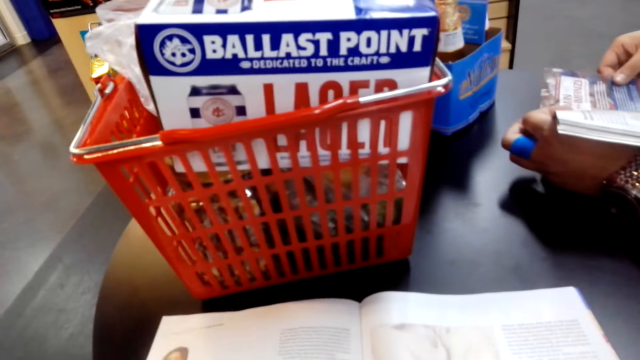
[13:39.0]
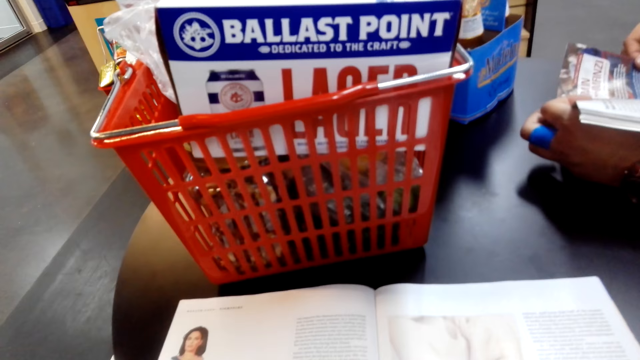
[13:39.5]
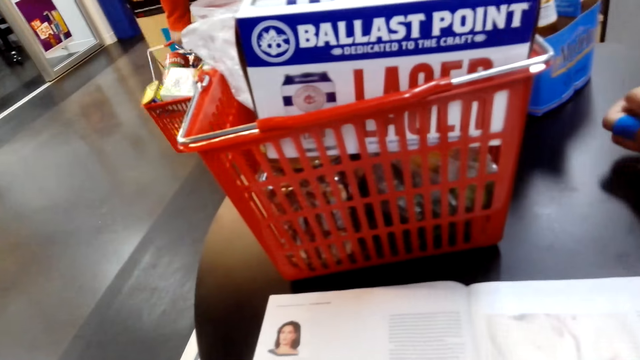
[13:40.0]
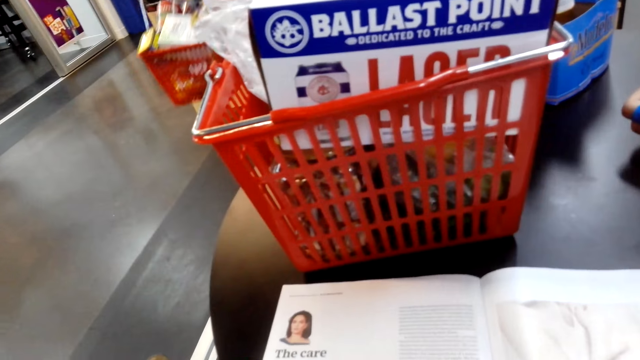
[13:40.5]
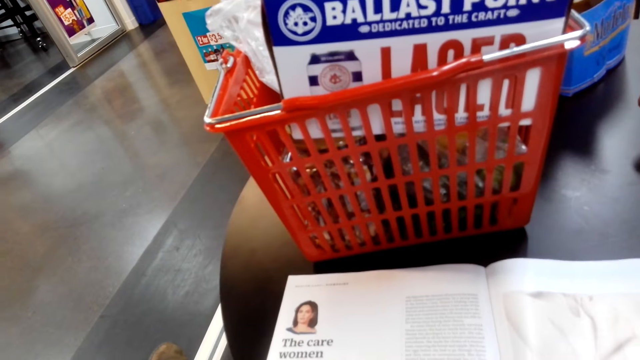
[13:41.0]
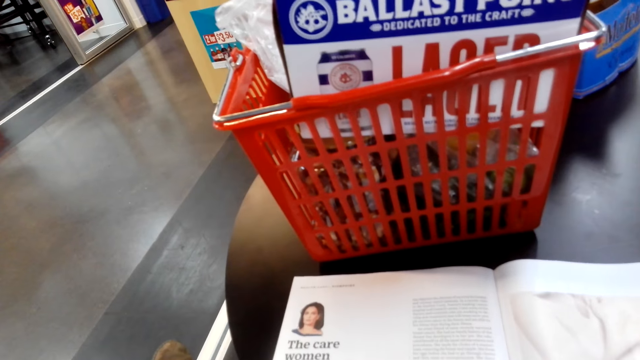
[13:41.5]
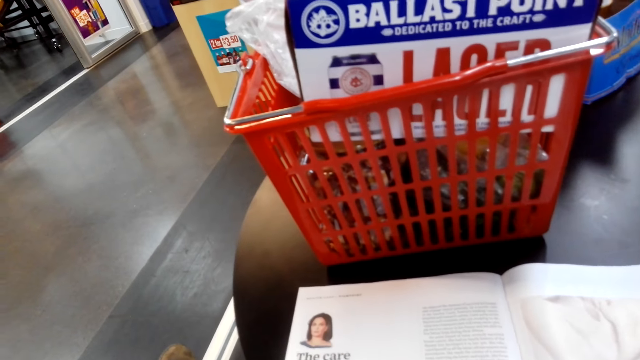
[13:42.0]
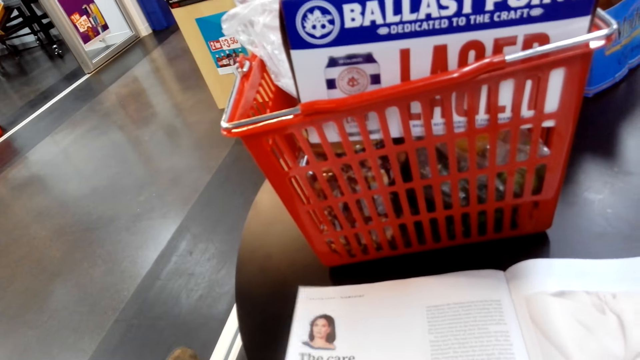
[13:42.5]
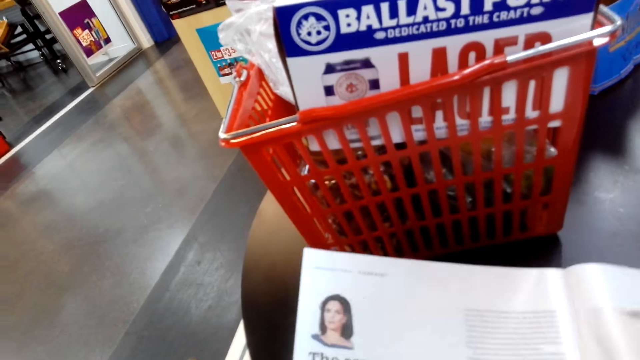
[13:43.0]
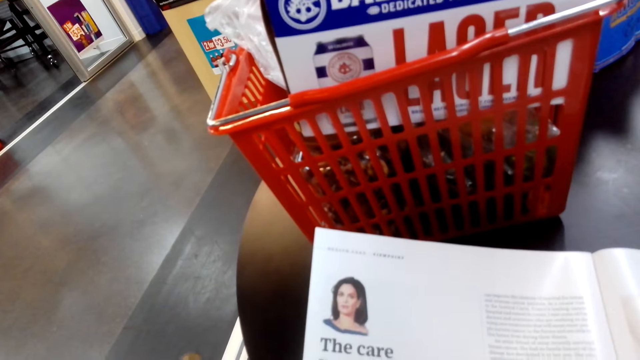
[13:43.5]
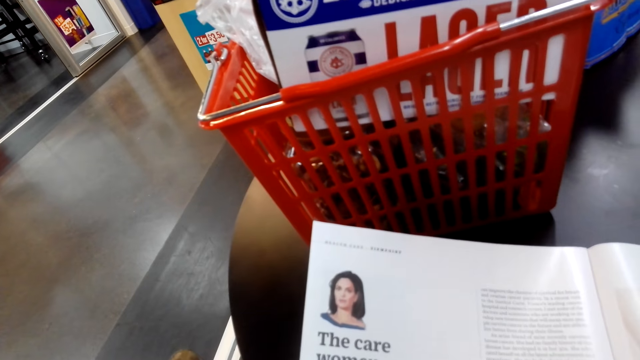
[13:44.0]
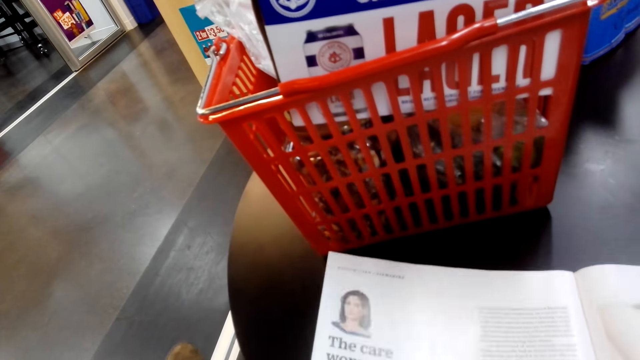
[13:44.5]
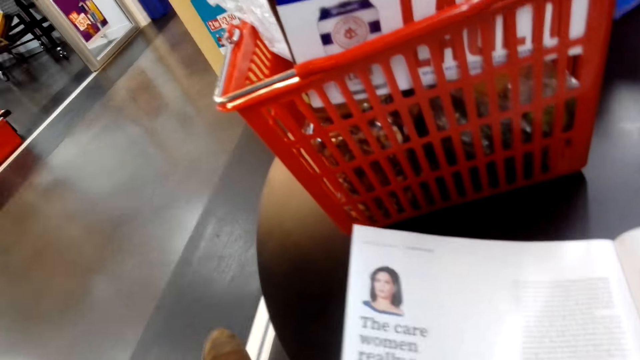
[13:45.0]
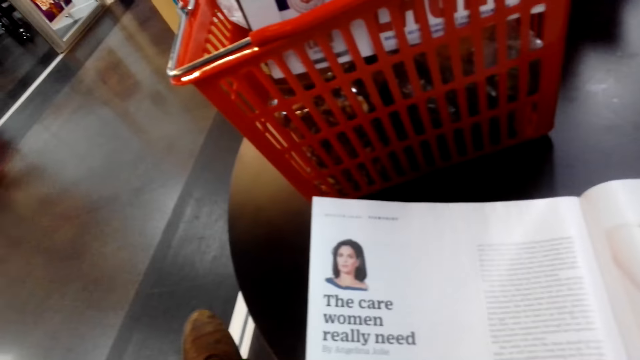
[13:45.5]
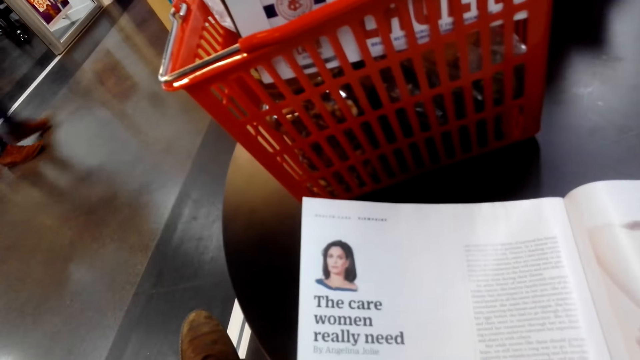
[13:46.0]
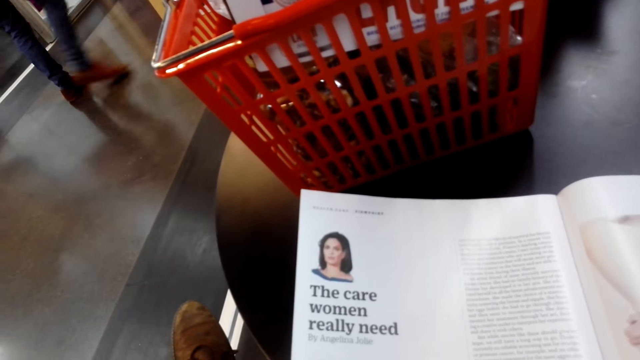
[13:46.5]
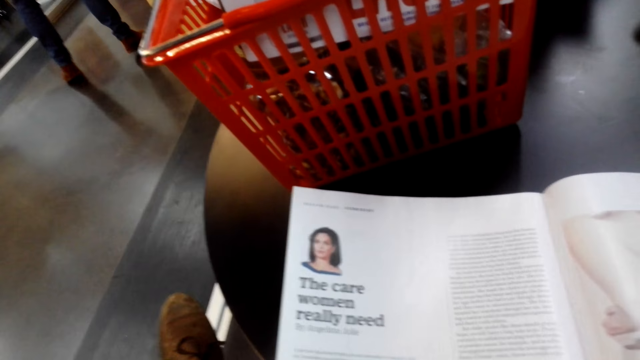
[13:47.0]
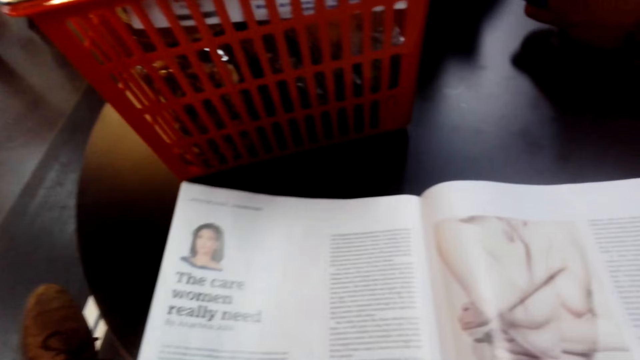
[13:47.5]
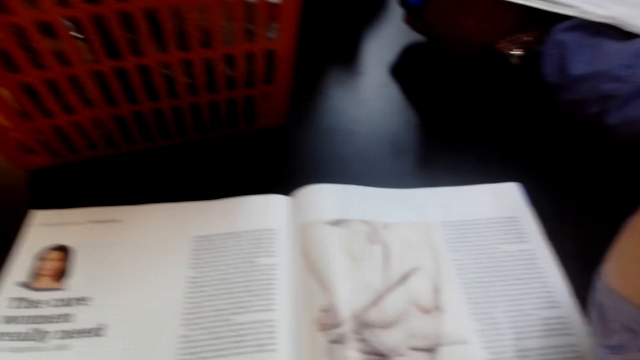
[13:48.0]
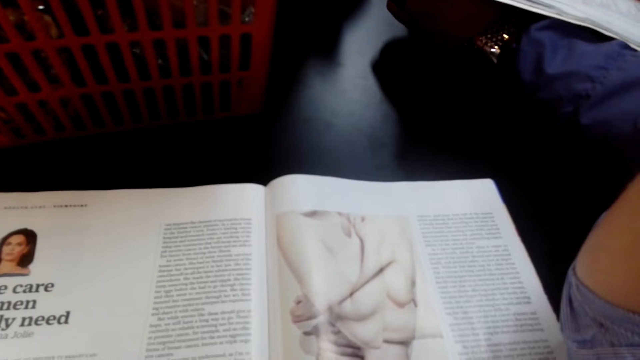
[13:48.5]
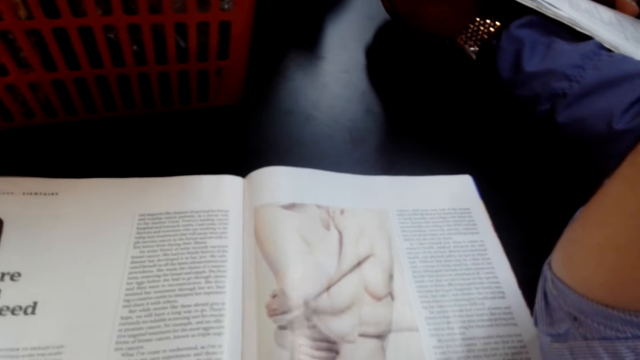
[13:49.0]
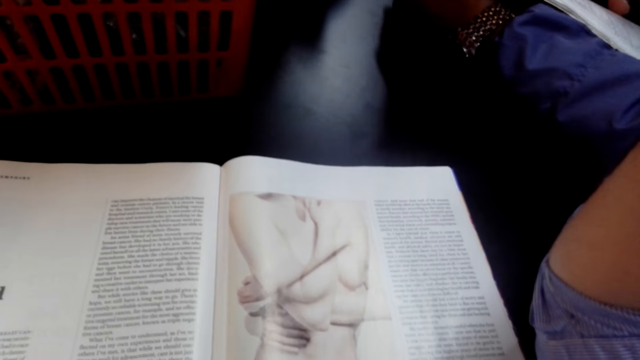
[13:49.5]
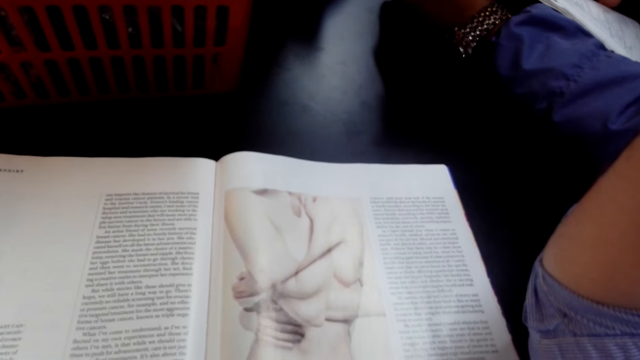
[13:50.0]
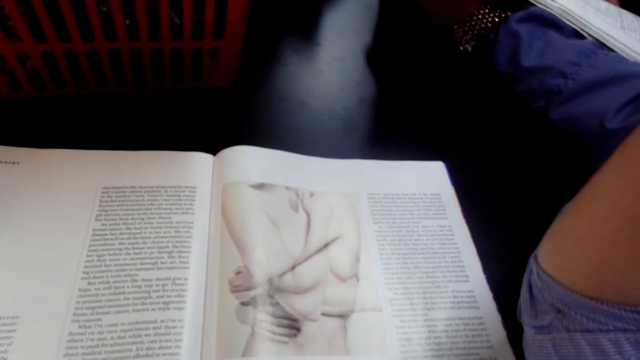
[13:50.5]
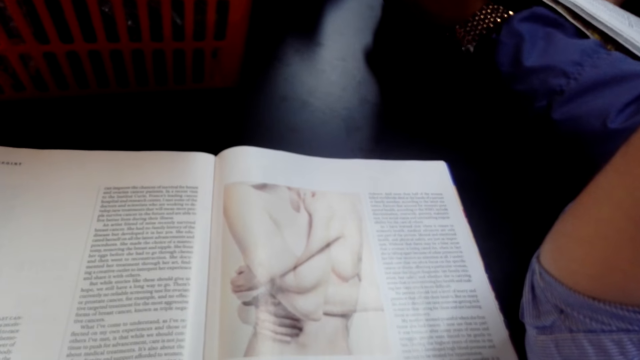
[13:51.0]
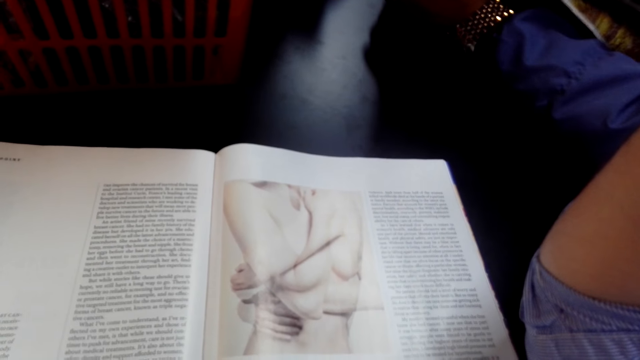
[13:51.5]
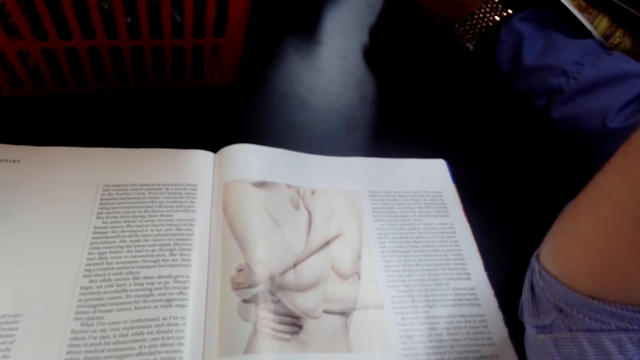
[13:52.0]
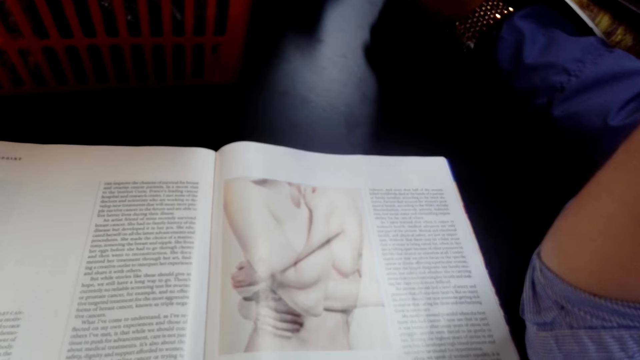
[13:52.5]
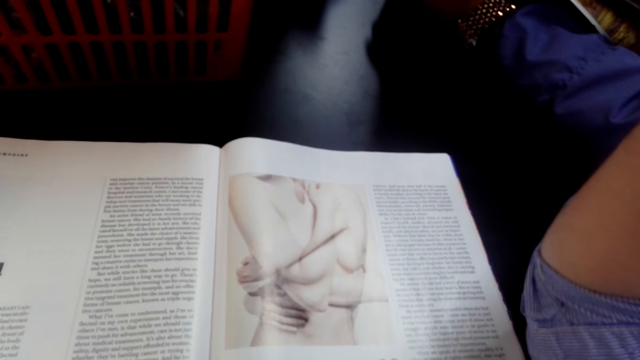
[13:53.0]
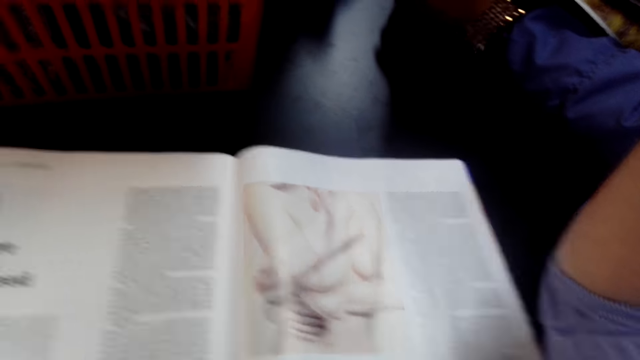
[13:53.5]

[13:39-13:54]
The camera wearer reads the magazine. They move the magazine. They read the magazine. A person holds a magazine.

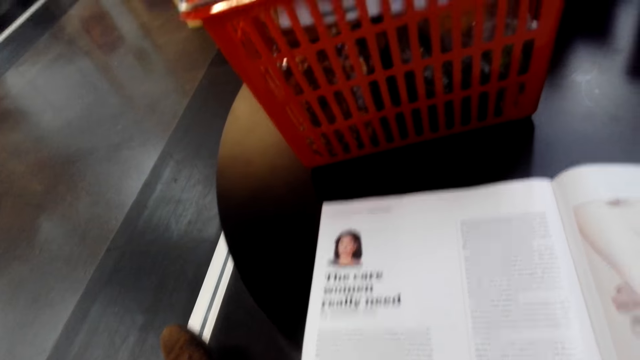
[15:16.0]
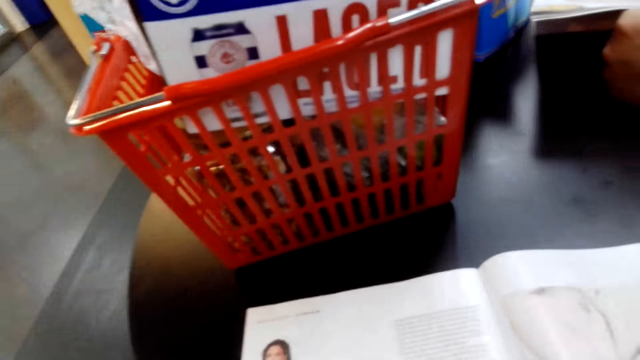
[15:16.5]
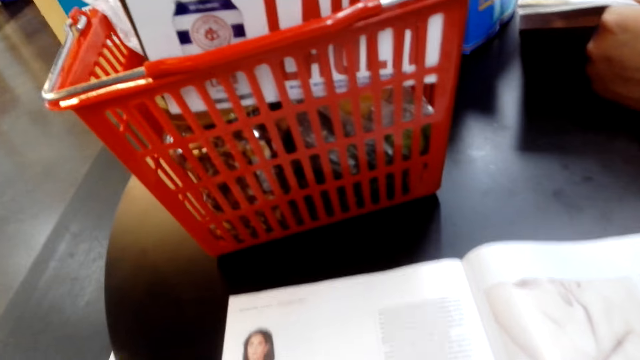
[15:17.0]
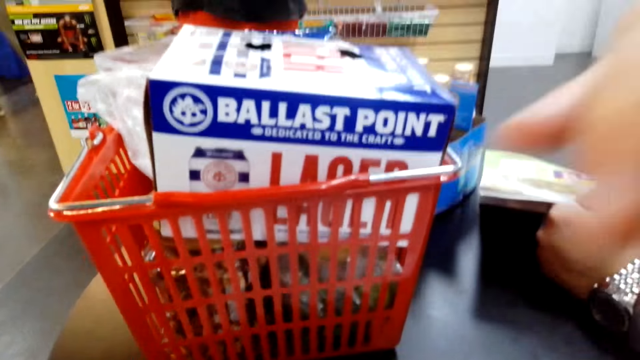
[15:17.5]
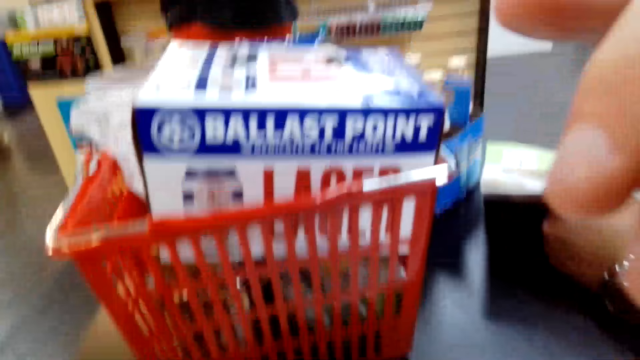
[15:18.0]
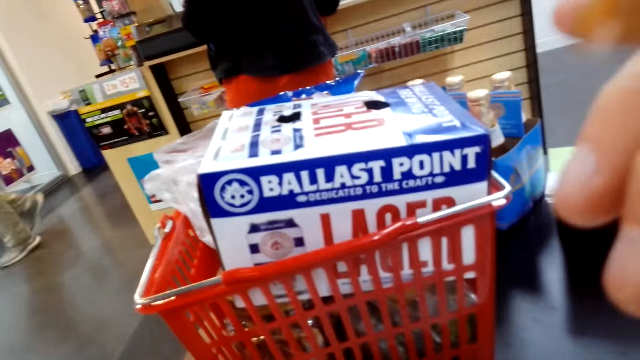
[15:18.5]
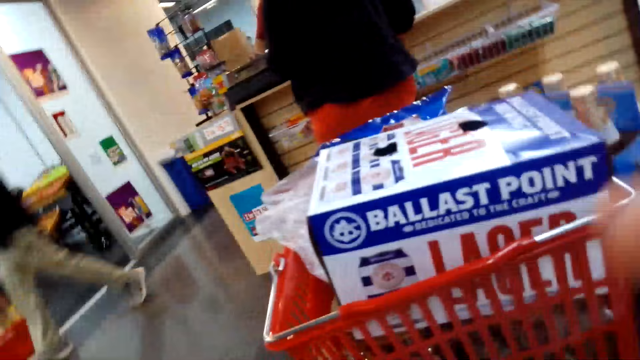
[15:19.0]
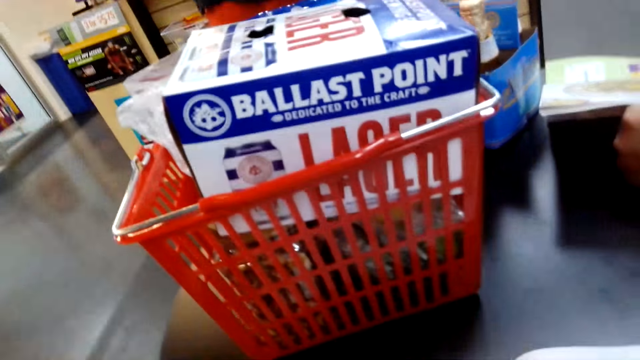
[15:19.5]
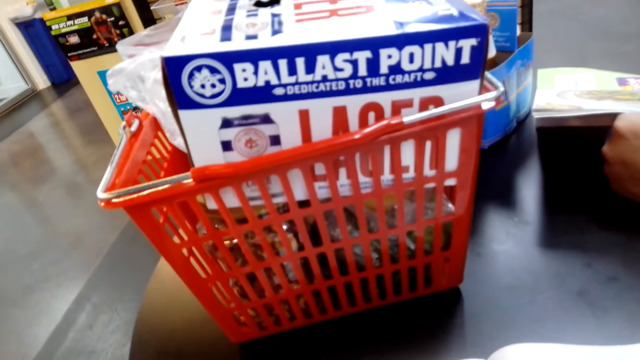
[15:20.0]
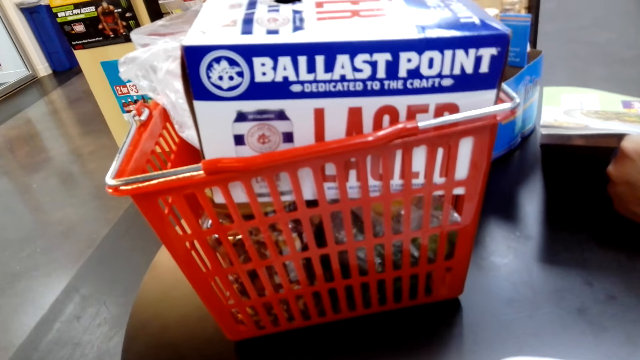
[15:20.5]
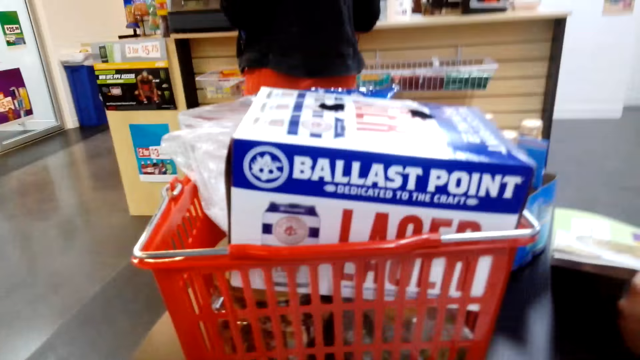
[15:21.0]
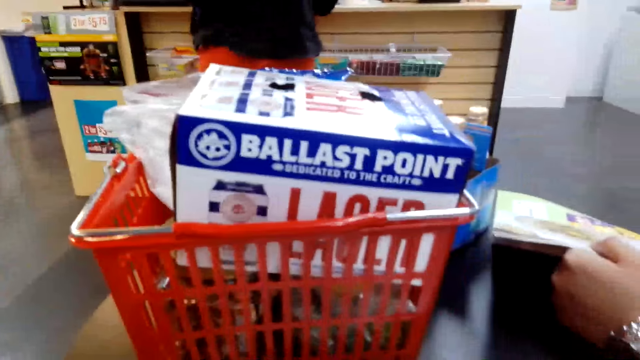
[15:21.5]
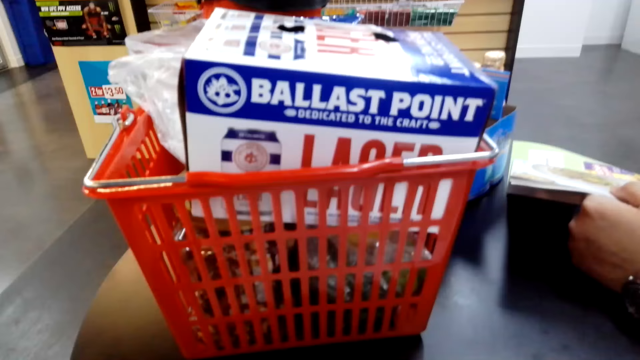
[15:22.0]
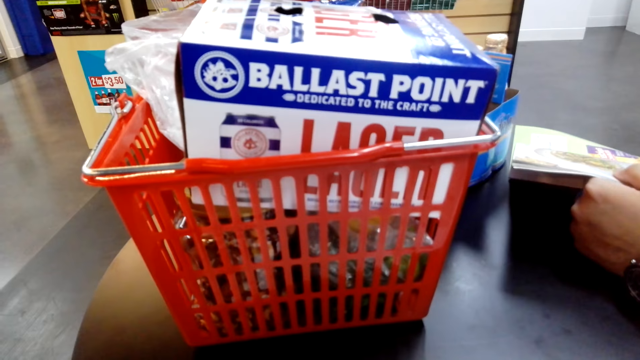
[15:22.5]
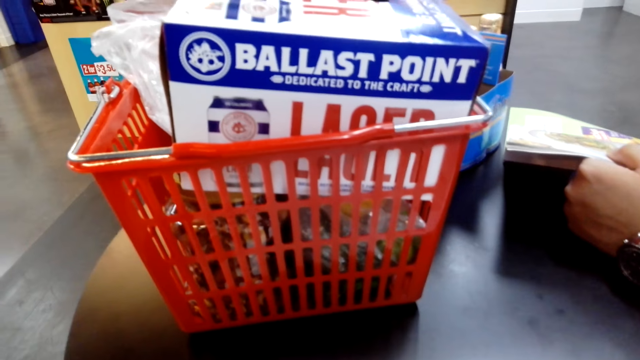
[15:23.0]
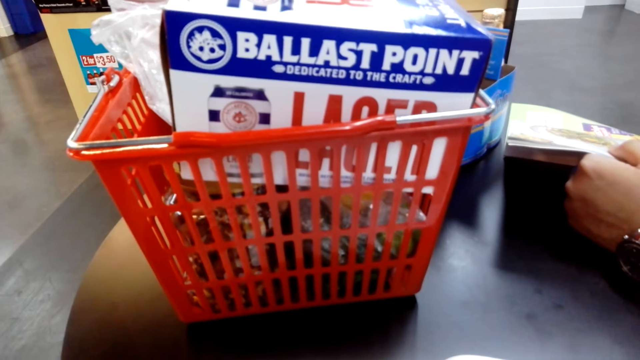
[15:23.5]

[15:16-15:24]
The camera wearer looks at the items on the shopping trolley.
